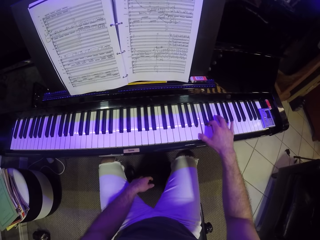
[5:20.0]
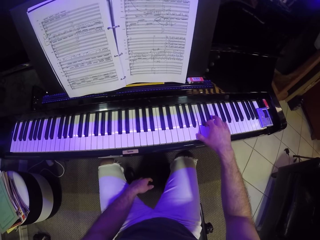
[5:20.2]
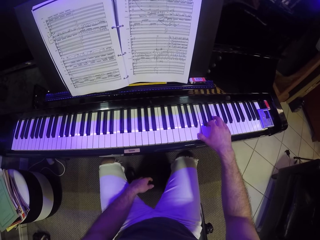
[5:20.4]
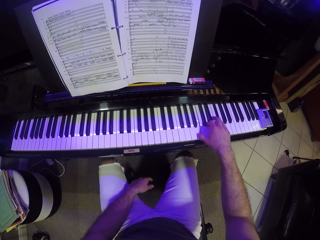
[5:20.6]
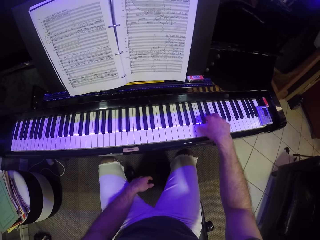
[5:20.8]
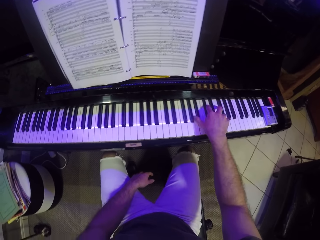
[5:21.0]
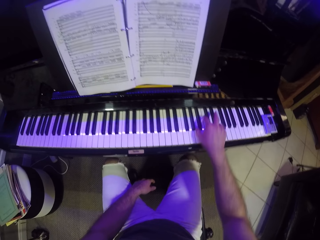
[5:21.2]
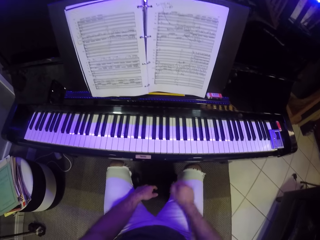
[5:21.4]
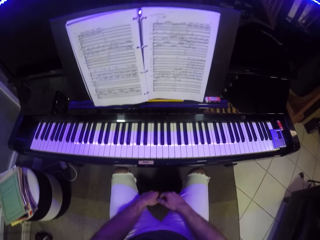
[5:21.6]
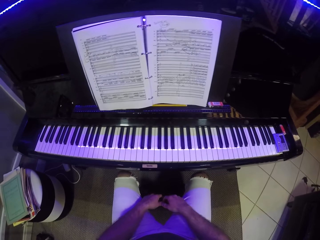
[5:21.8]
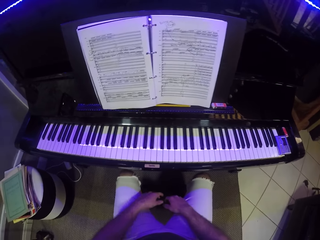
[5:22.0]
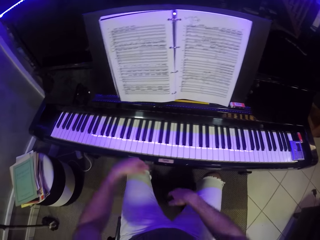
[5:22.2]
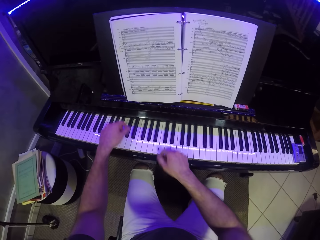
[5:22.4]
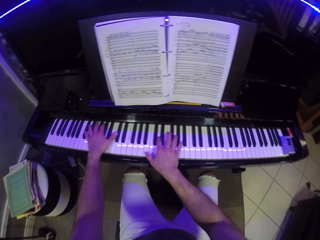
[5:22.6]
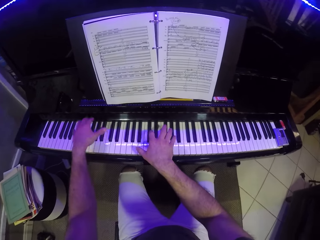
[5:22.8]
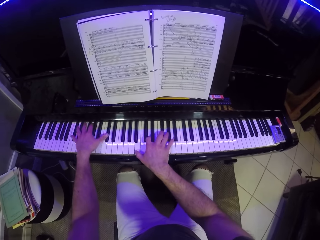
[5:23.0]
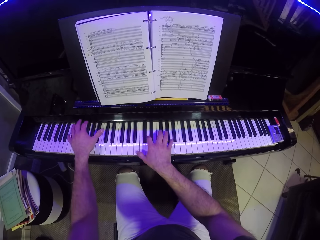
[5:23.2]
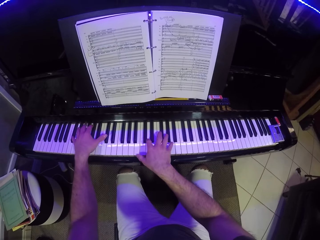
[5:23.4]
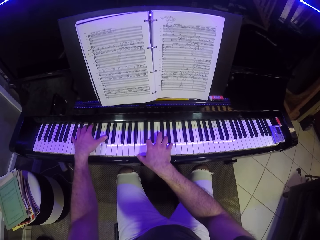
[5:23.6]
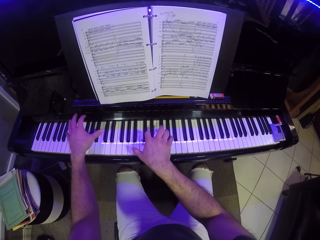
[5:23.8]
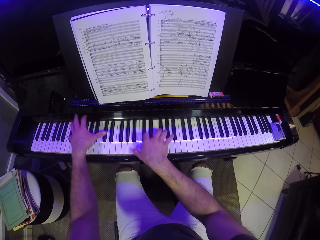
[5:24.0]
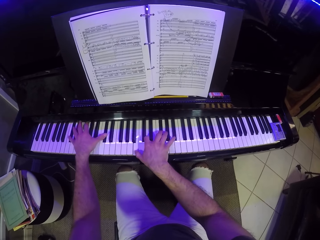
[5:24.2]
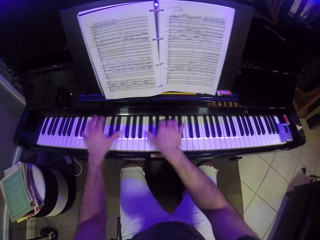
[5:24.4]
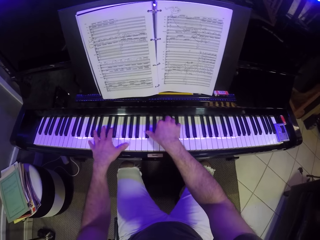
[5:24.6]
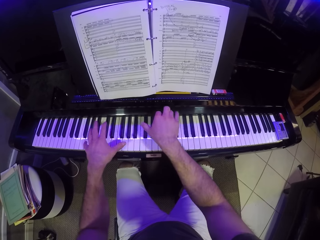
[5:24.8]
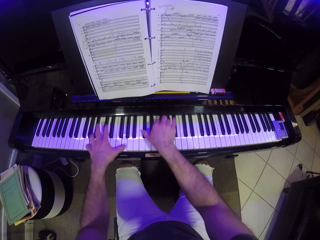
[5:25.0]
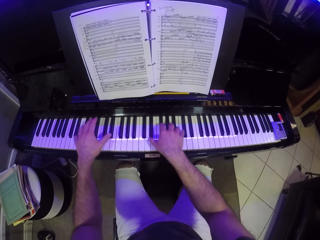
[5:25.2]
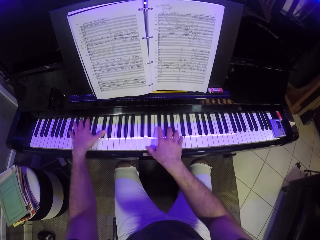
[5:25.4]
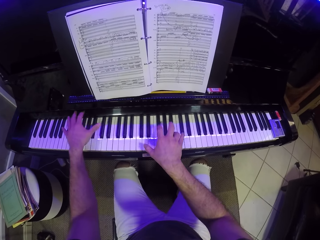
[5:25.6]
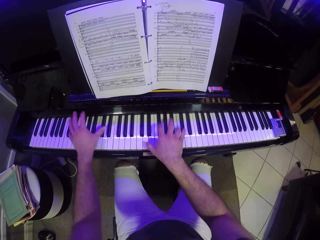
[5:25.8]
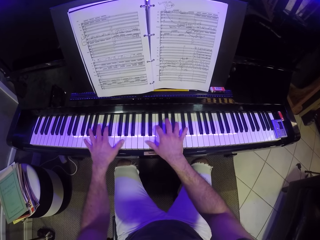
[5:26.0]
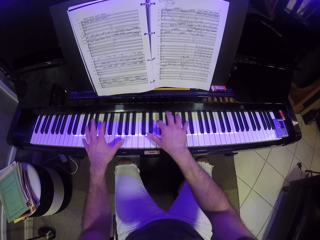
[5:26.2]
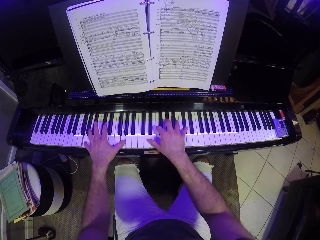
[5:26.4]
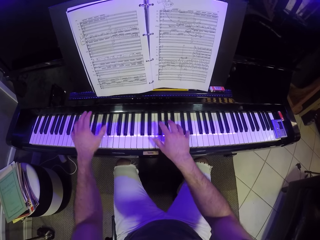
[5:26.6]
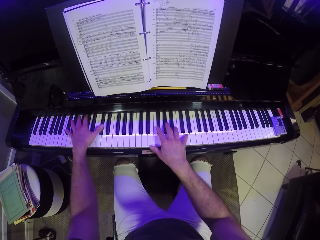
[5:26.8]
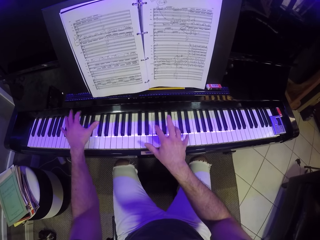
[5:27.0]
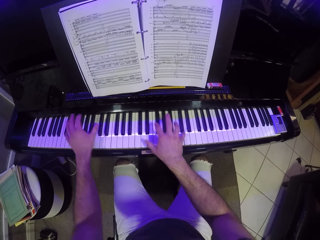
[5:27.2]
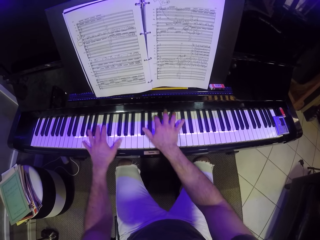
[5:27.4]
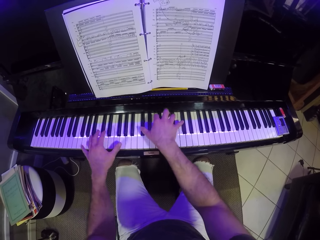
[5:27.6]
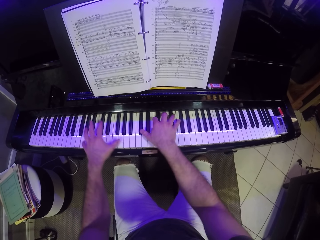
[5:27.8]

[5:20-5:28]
The camera wearer holds hands. They play the piano with both hands.

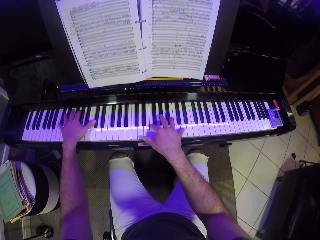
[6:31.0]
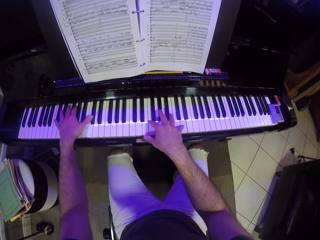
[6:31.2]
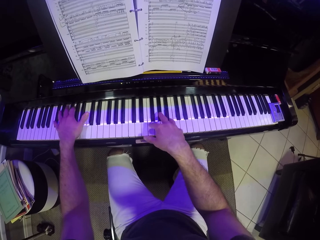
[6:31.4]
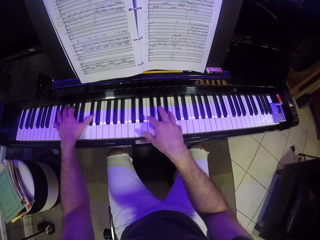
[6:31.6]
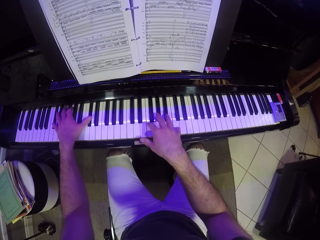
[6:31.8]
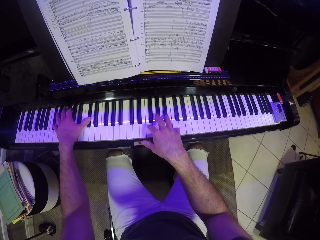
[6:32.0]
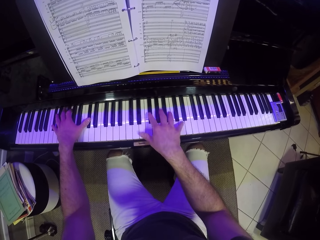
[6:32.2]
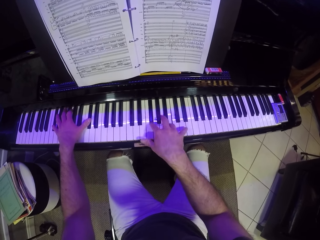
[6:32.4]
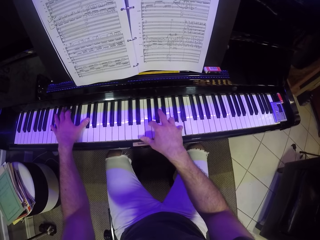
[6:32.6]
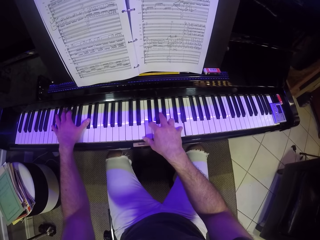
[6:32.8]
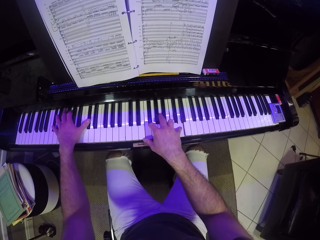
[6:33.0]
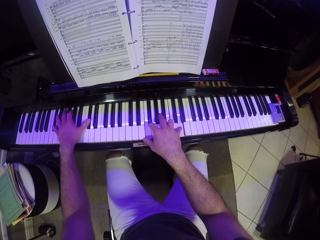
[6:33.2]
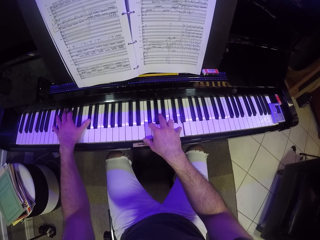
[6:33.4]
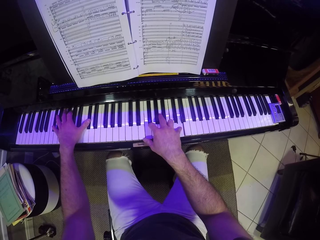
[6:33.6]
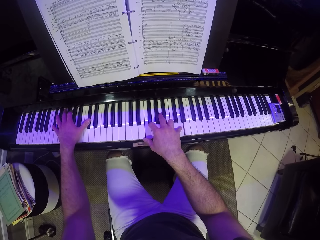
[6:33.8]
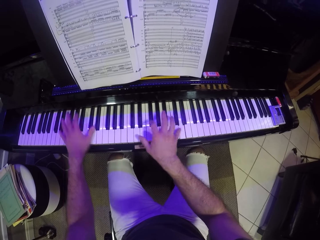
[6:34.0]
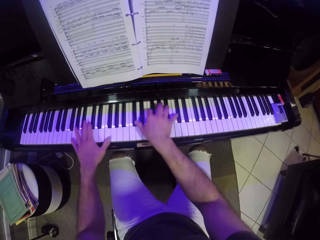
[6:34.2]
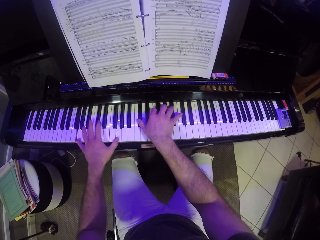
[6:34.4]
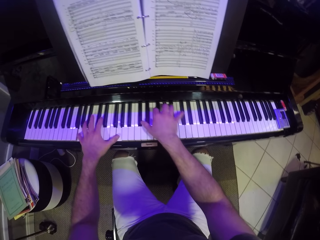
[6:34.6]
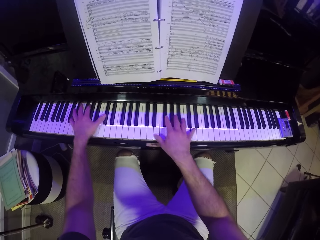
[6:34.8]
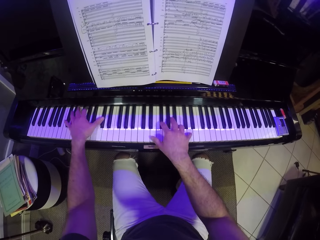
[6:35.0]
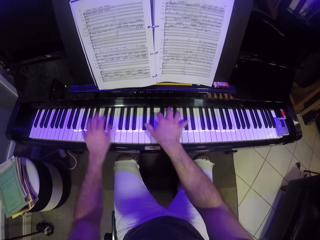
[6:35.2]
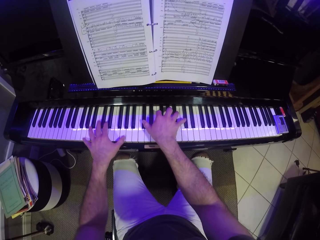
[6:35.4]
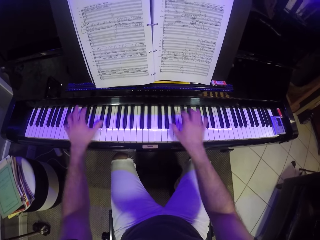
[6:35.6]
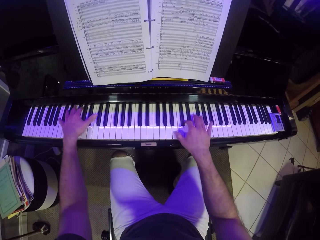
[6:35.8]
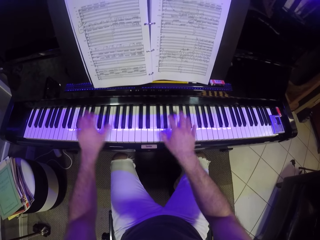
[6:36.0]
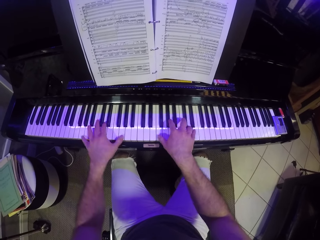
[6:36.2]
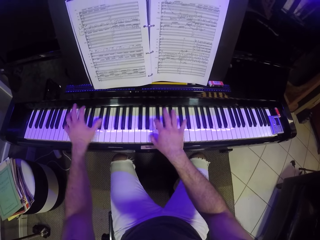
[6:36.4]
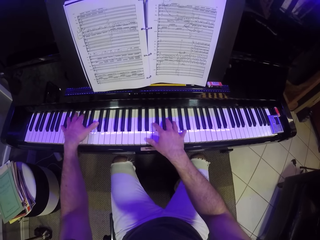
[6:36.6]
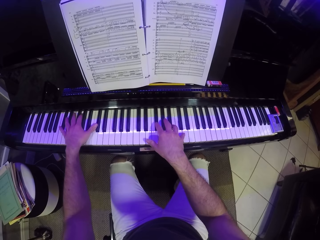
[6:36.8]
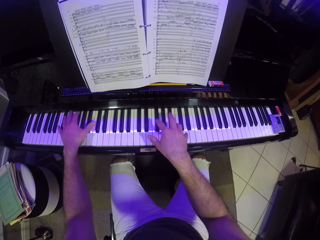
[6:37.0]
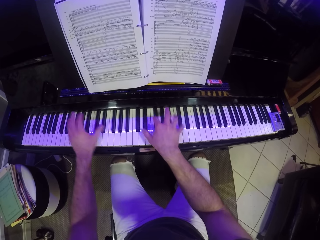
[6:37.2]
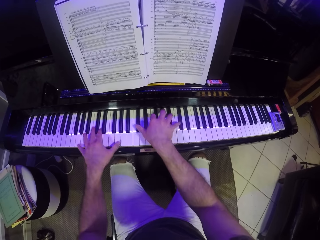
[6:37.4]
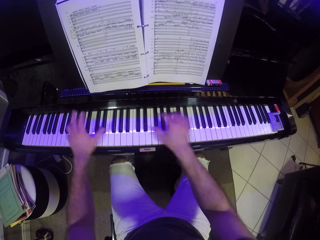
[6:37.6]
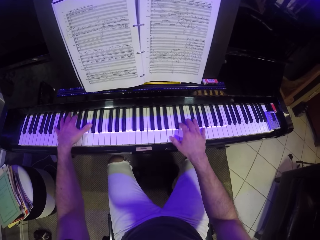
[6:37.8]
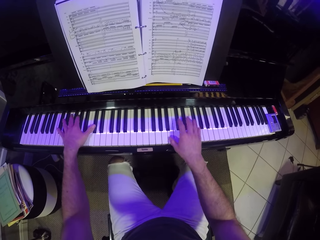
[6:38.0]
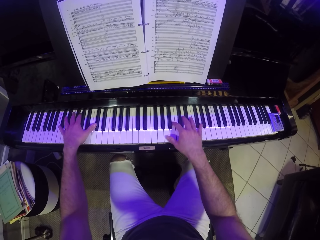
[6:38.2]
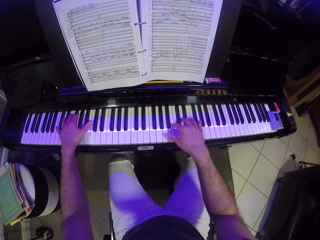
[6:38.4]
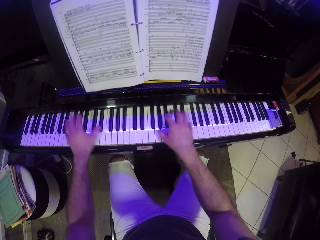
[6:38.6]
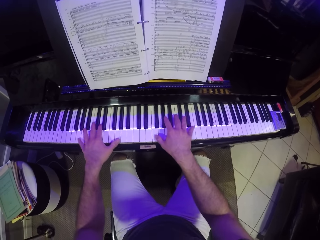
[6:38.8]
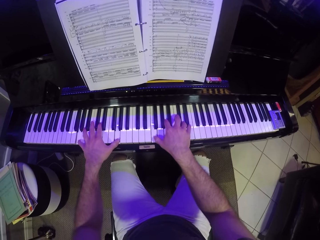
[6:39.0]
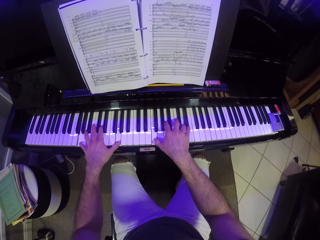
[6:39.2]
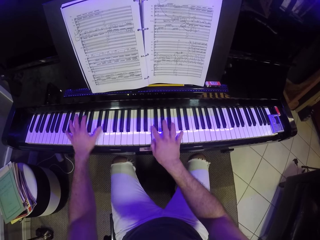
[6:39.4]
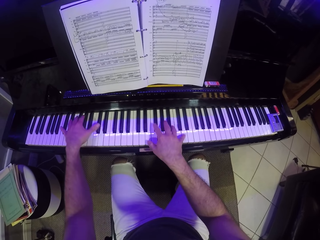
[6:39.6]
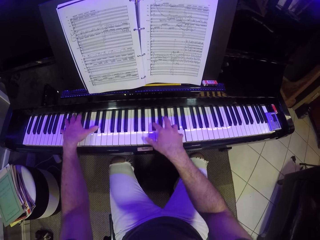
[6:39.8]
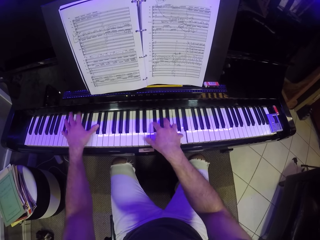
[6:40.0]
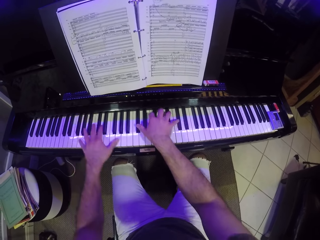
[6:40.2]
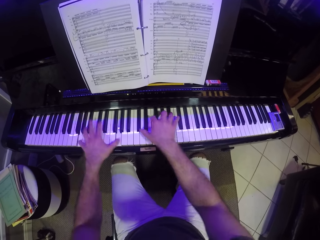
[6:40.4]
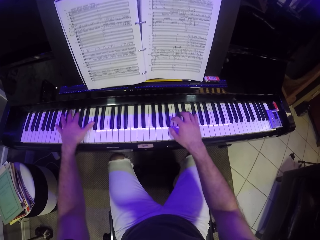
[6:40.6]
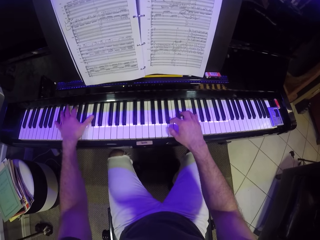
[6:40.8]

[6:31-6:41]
The camera wearer plays the piano with the right hand. They play the piano with both hands.
